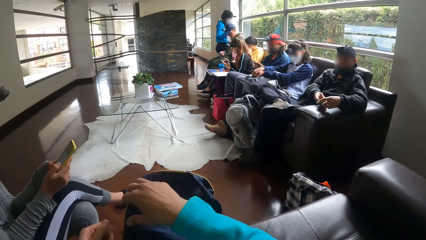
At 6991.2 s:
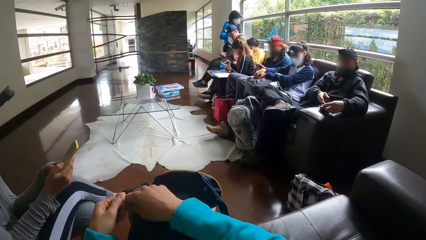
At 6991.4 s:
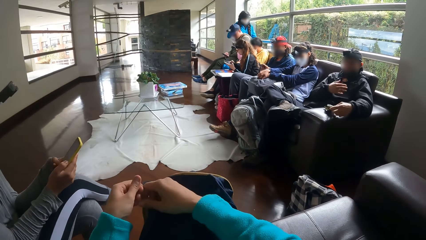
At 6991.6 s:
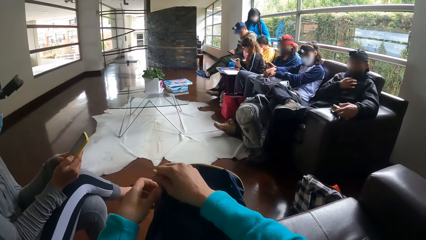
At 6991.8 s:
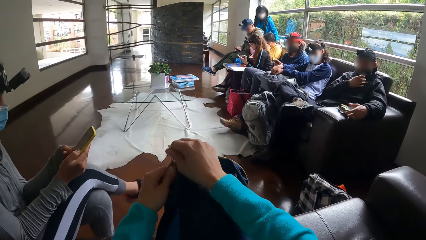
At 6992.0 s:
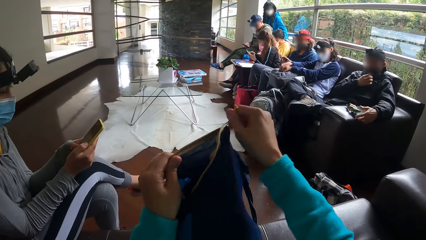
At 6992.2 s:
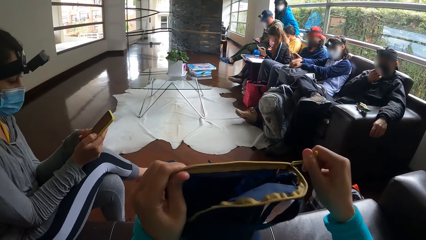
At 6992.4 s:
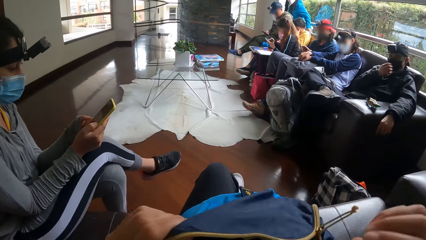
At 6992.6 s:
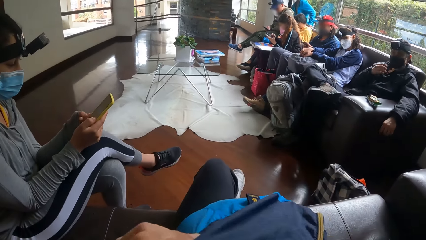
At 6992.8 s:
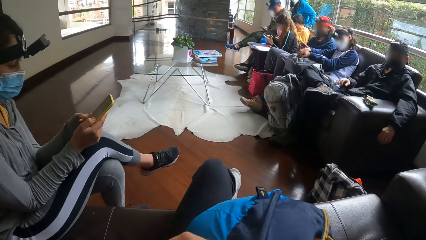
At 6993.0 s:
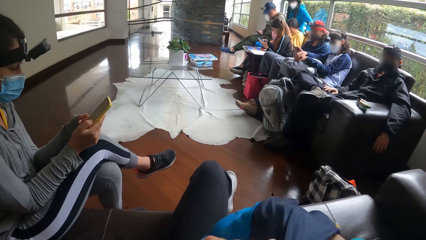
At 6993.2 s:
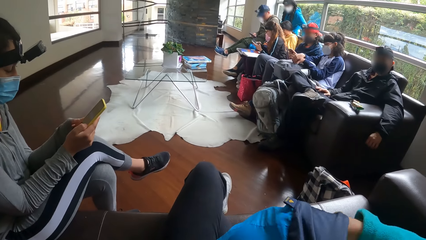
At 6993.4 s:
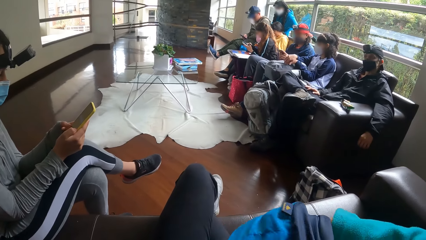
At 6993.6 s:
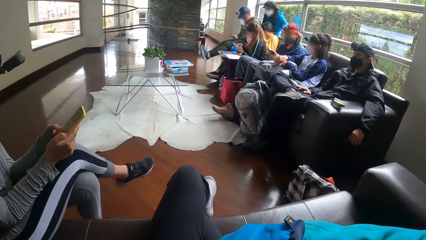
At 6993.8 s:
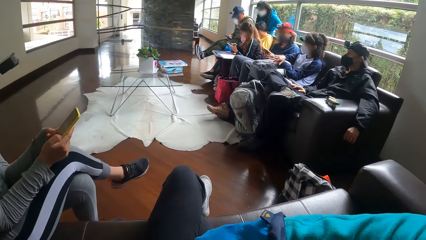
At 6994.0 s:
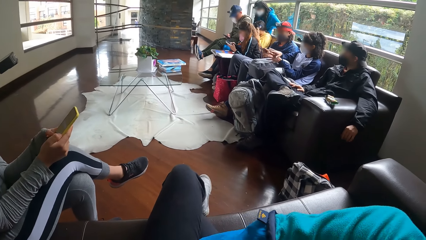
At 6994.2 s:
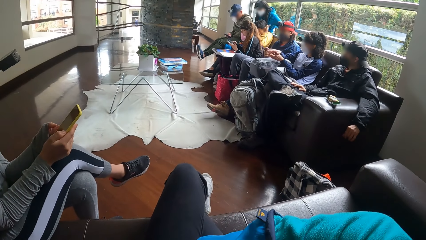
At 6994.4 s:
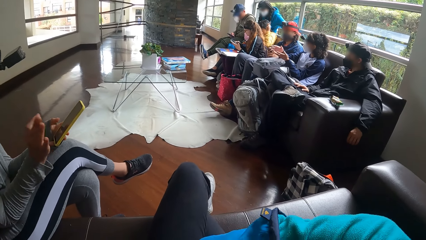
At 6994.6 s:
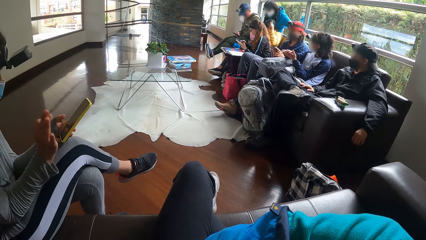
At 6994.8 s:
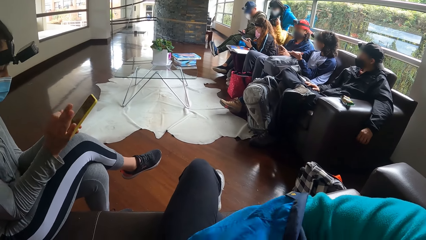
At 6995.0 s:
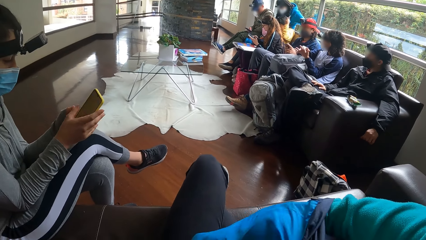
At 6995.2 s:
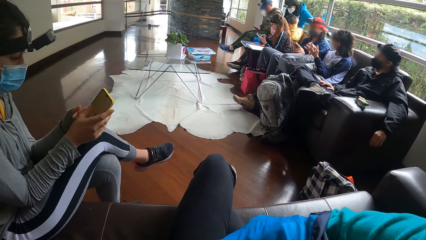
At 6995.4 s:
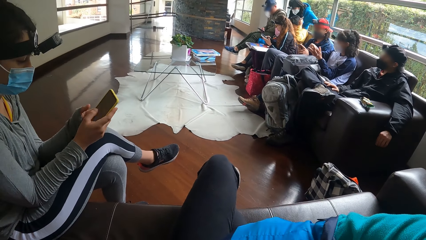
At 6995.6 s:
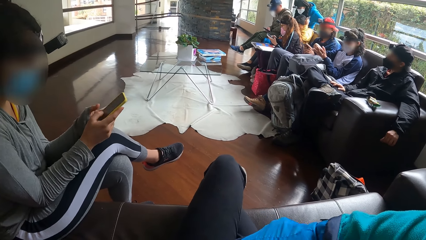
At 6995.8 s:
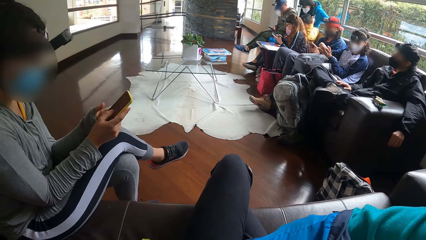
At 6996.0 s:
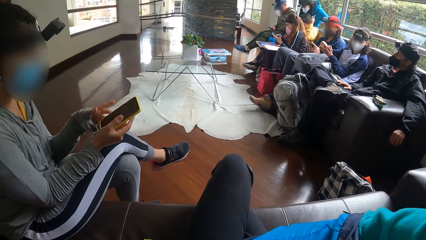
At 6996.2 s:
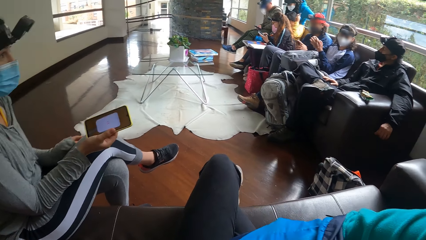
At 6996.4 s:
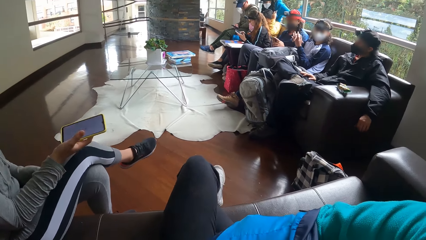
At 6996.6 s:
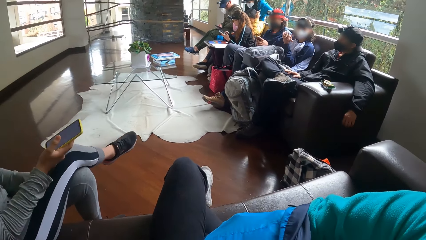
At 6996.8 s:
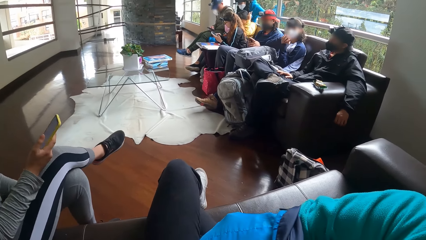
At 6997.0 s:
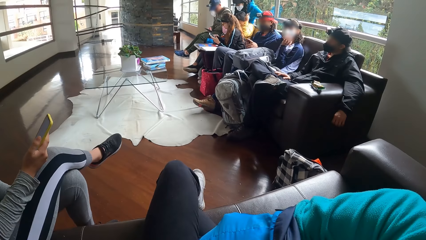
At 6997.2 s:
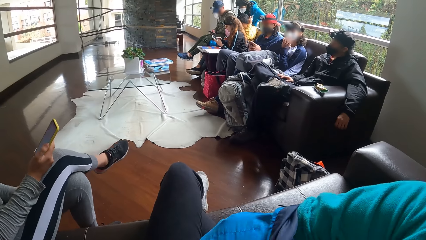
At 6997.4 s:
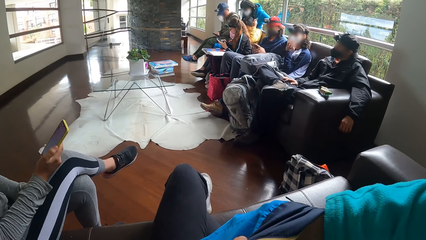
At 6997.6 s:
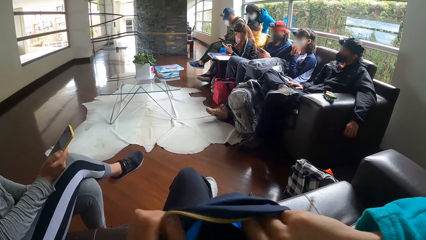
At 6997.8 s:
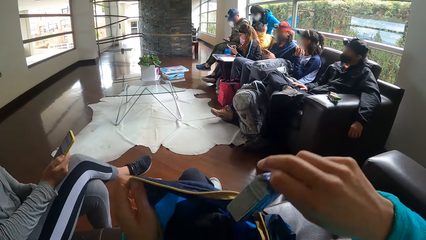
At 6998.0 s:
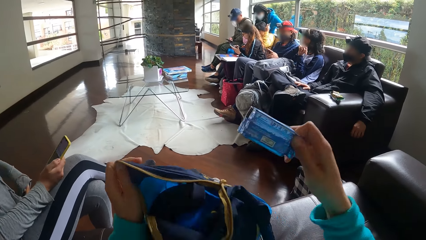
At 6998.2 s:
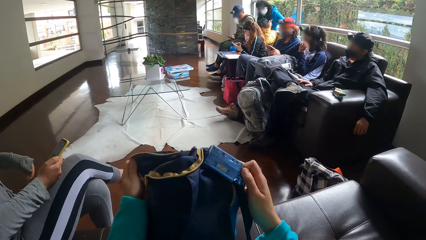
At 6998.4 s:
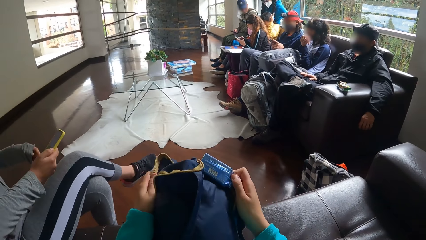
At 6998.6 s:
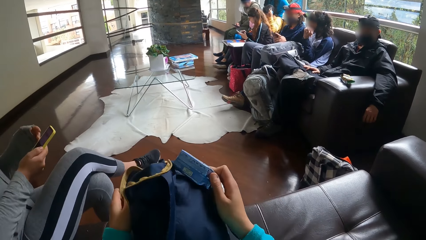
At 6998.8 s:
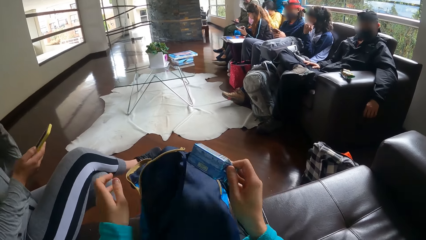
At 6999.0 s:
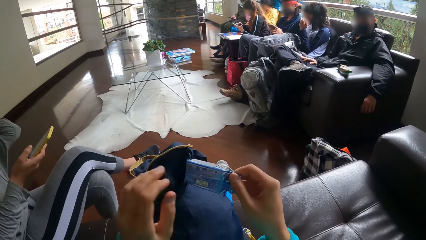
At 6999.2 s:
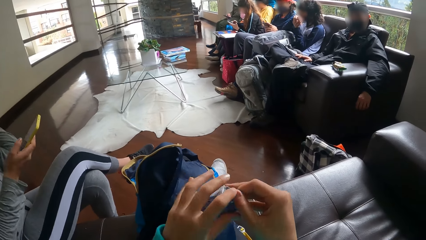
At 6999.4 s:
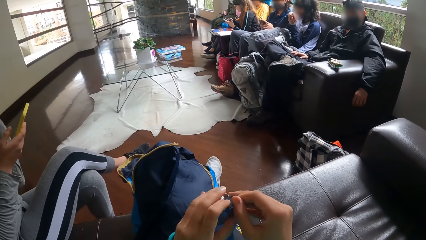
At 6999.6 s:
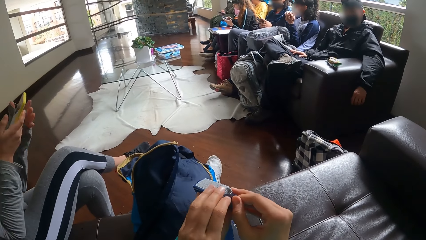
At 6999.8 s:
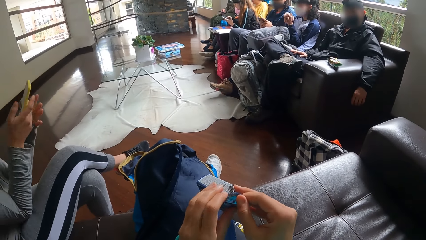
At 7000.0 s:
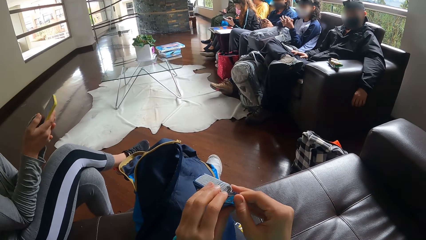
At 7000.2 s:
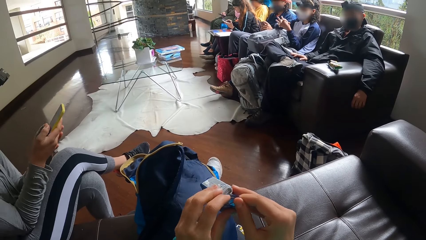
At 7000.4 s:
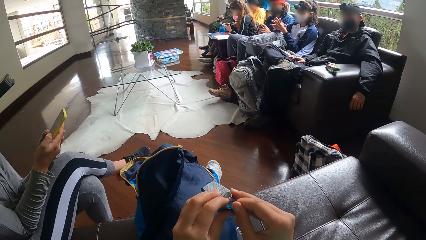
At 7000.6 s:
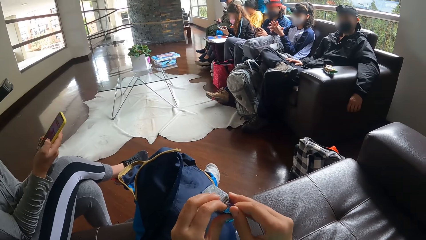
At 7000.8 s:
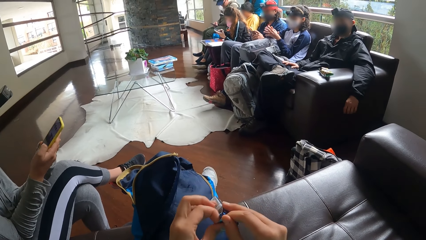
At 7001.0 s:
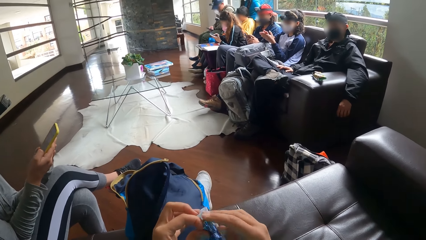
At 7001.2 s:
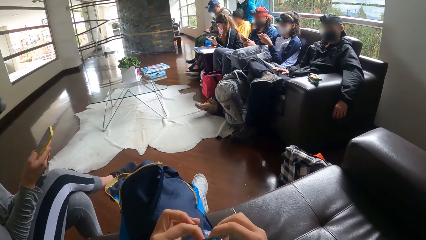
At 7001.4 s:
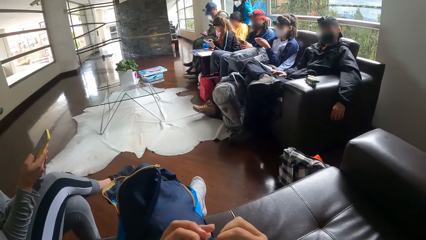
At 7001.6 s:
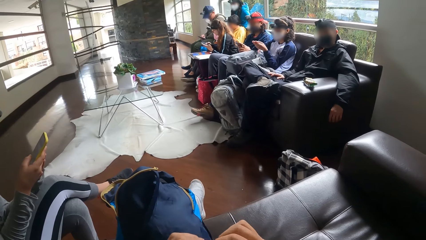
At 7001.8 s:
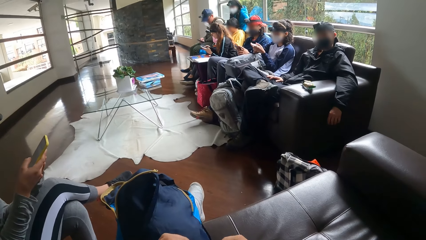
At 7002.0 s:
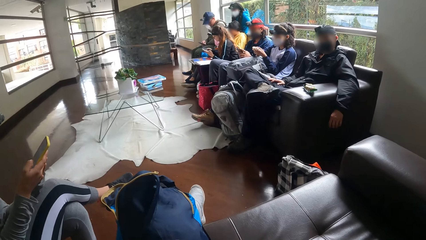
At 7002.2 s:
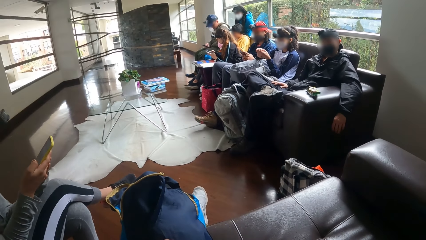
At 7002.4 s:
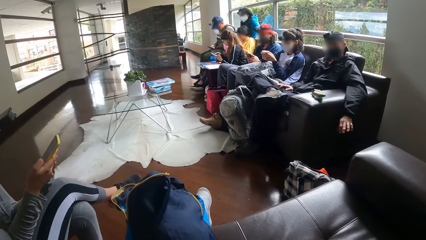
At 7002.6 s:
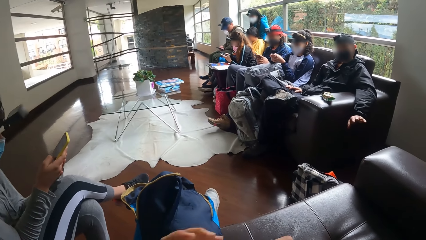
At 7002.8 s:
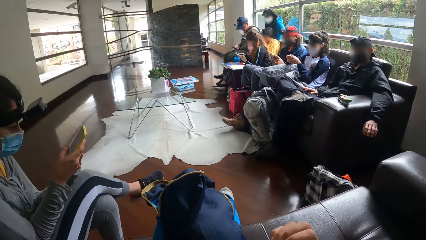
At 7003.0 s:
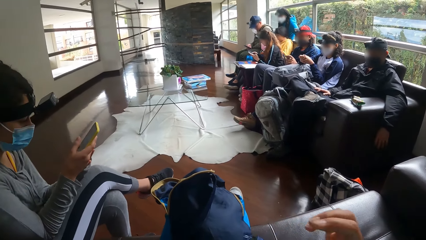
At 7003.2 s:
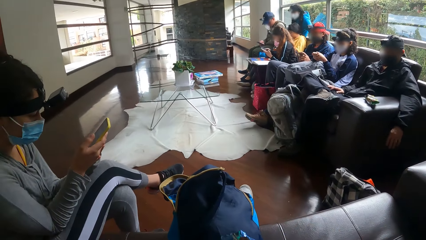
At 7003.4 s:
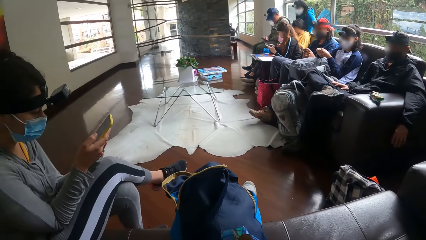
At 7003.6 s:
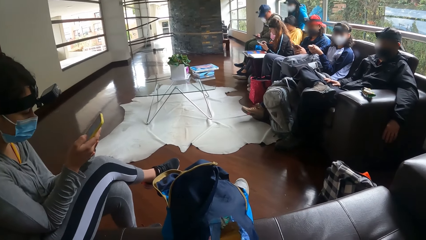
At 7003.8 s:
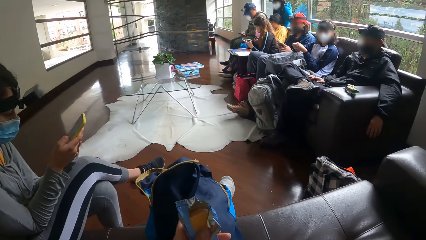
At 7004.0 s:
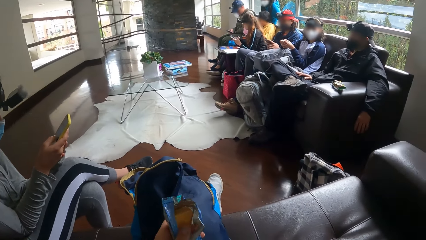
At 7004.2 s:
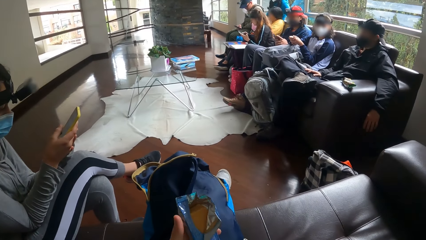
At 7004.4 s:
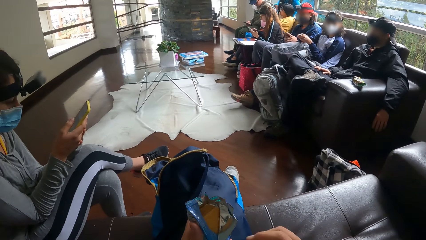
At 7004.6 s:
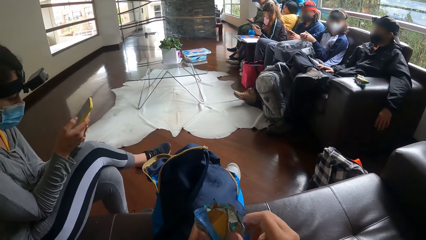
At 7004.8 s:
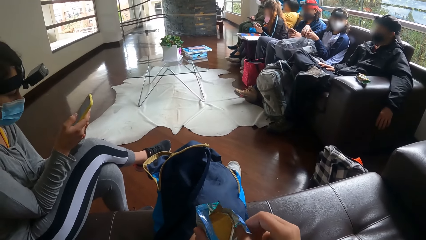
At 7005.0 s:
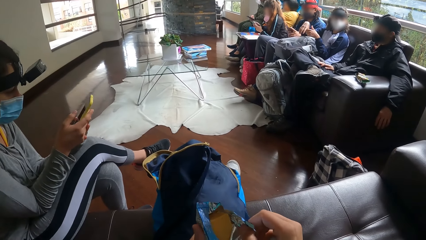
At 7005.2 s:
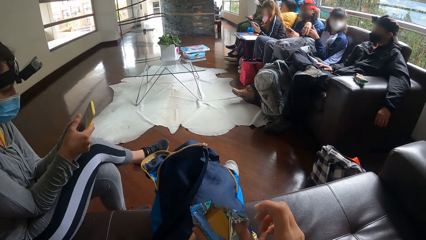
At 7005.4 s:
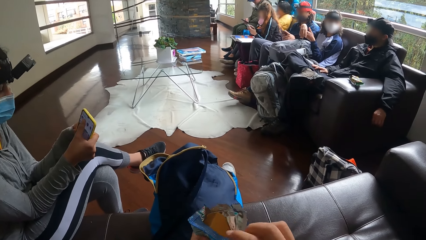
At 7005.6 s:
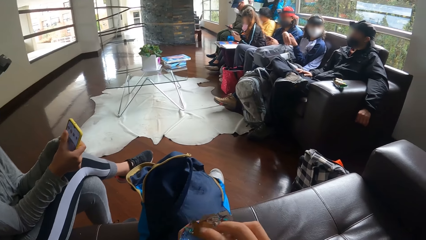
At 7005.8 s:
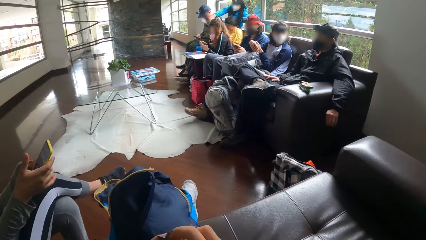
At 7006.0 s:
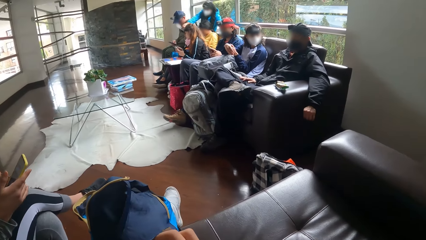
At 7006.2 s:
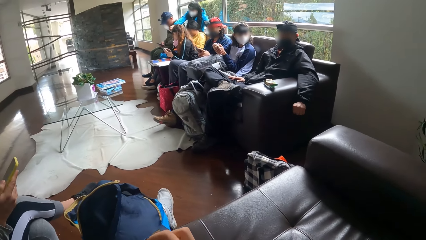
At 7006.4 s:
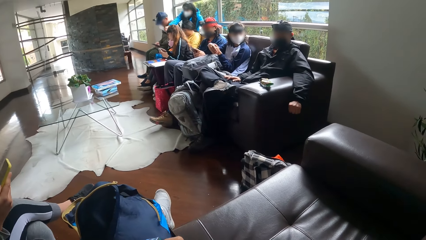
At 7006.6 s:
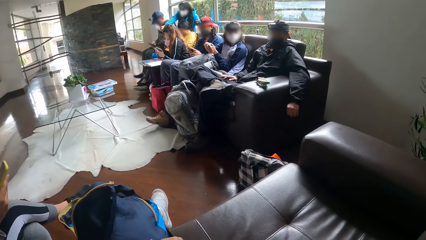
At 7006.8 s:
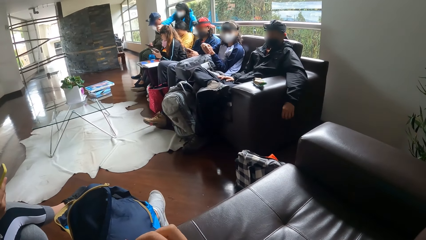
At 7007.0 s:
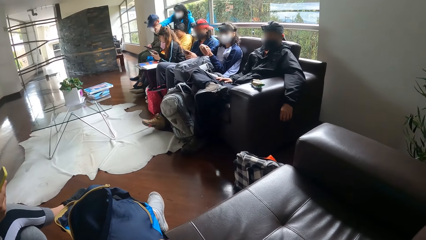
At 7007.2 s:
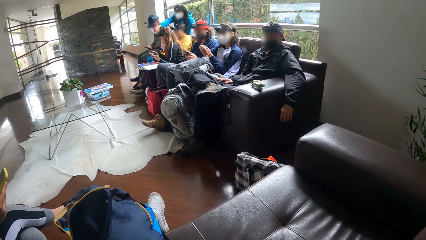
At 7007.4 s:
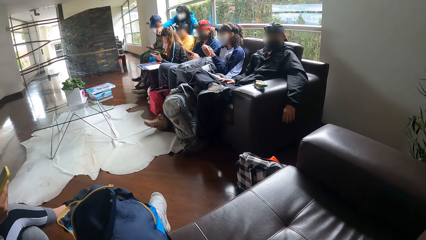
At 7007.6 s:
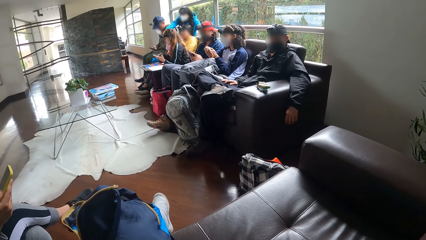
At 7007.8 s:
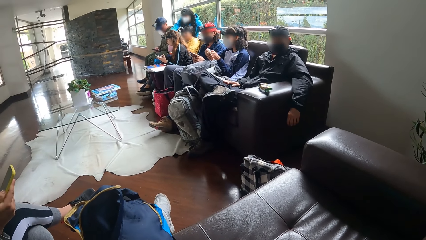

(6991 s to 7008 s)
A man puts the snack pack in his hand on the chair arm with his hands. A woman sits beside another man on the chair. The camera wearer opens the bag on her lap with her right hand. She lifts the bag. She dips her right hand into the bag. A second woman gesticulates with her right hand. The camera wearer brings out a nylon of biscuit from the bag with her right hand. The second woman moves. The first man interacts with the camera wearer and a third woman. The camera wearer opens the nylon of biscuit with her hands. She takes the nylon of biscuit towards her mouth. The second woman uses a phone. The first man gesticulates with his left hand. A fourth woman interacts with the first woman. The camera wearer eats the snack. The first woman points her right hand towards the phone in the hand of a fifth woman.
